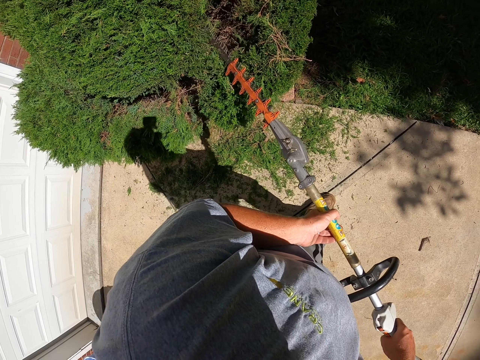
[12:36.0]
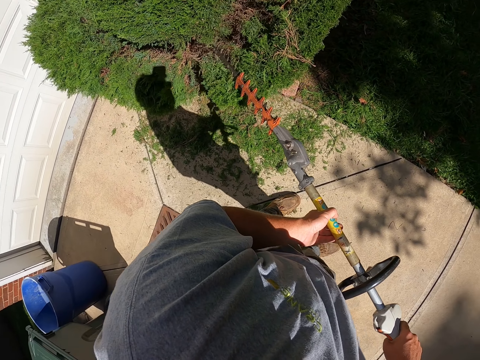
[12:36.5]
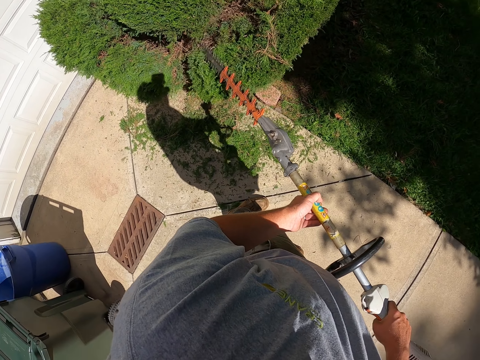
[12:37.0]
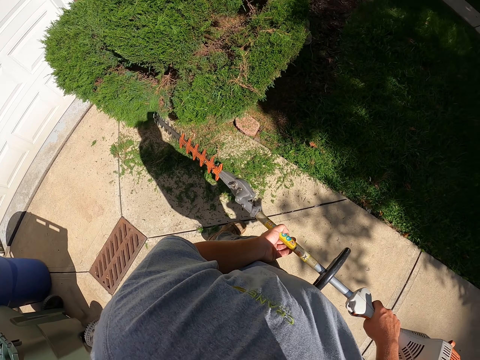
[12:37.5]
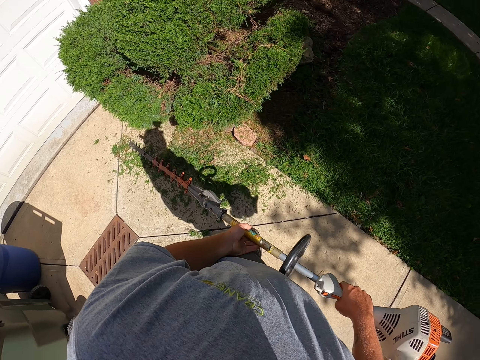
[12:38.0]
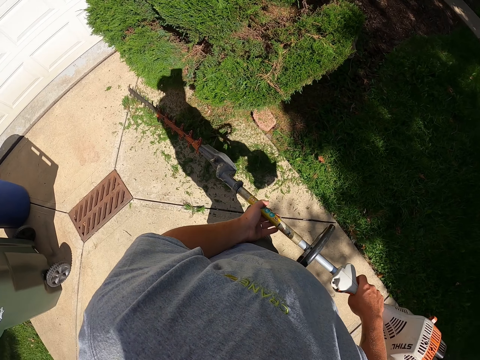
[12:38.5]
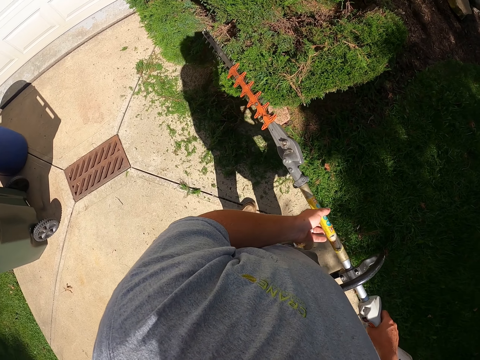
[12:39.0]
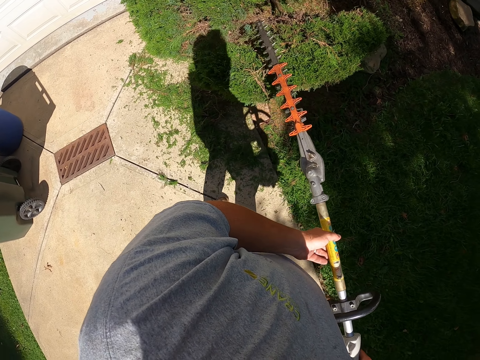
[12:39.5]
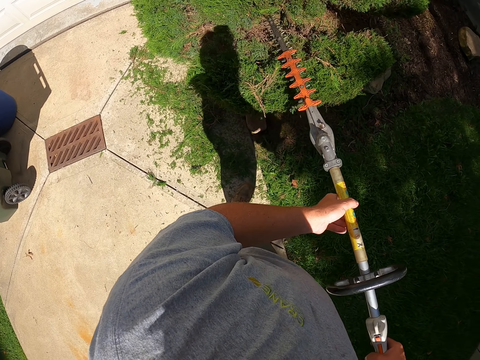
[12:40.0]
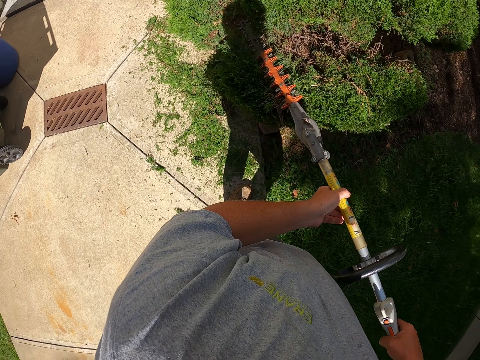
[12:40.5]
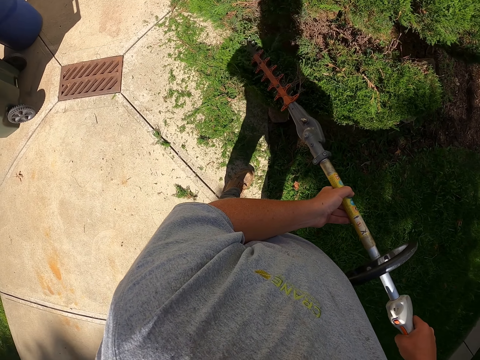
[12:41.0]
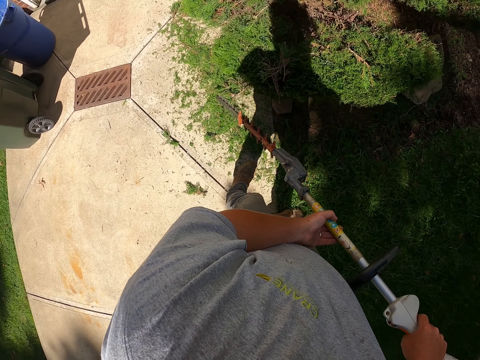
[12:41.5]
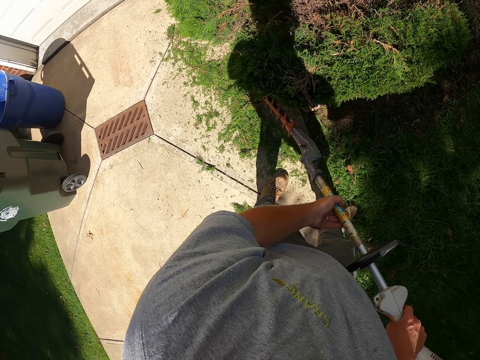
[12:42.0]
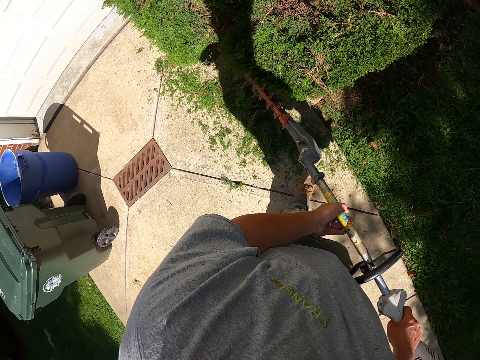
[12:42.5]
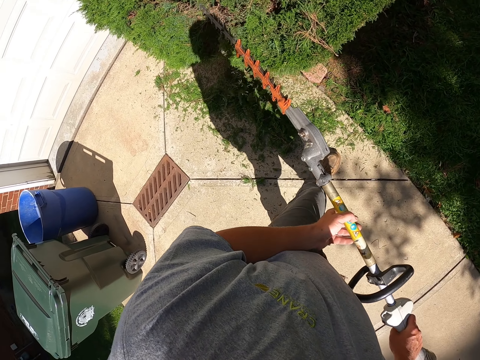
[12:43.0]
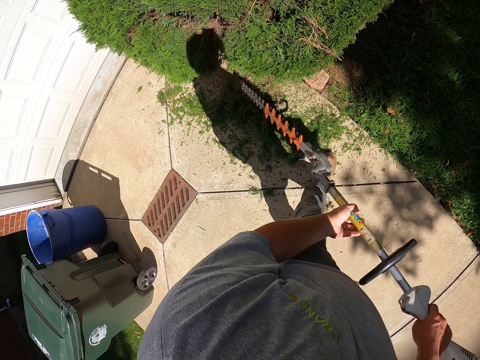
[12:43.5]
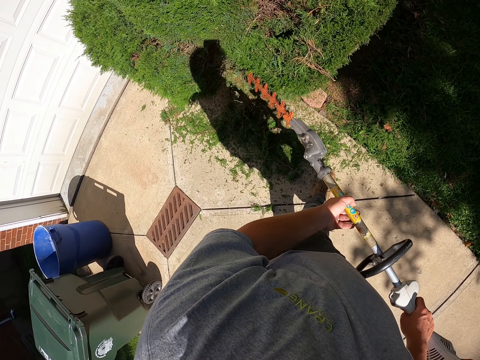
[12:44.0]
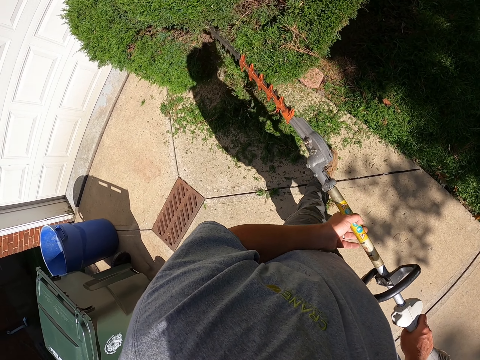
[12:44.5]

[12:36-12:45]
The camera wearer walks towards the tree. They trim the tree with the hedge trimmer.

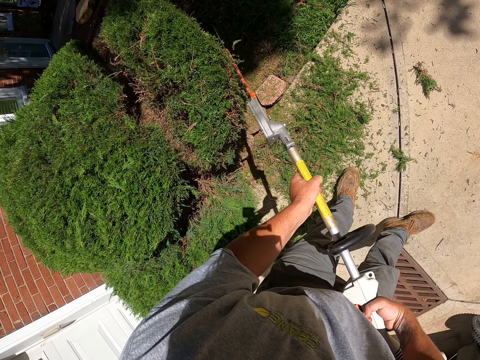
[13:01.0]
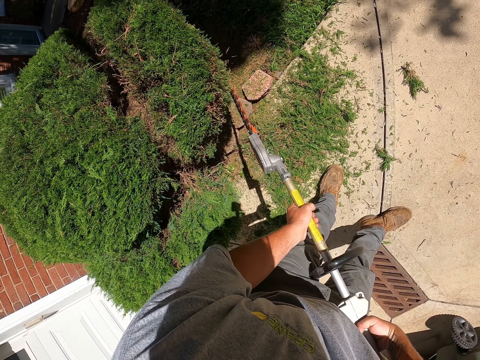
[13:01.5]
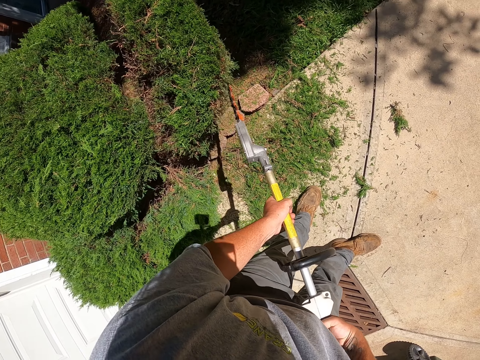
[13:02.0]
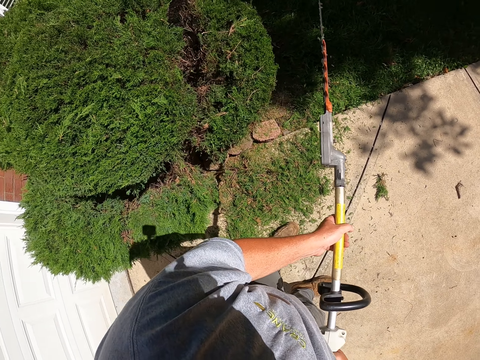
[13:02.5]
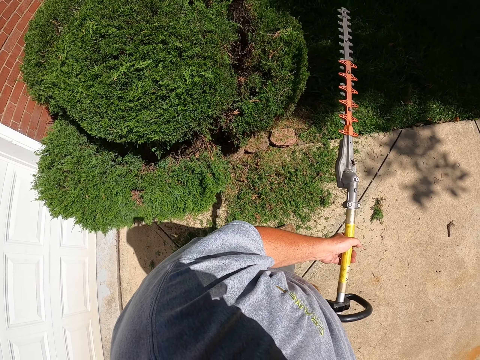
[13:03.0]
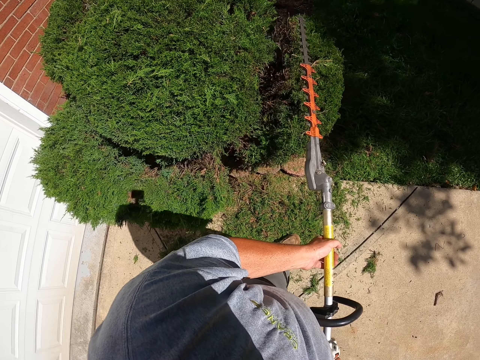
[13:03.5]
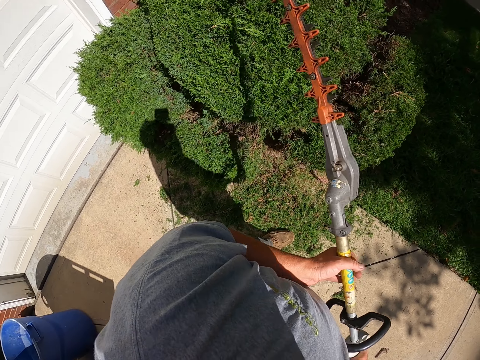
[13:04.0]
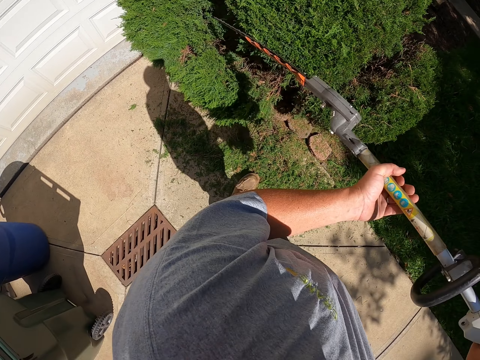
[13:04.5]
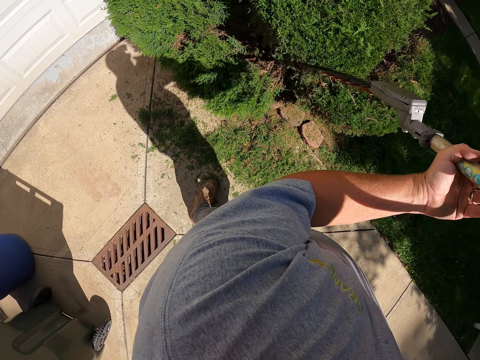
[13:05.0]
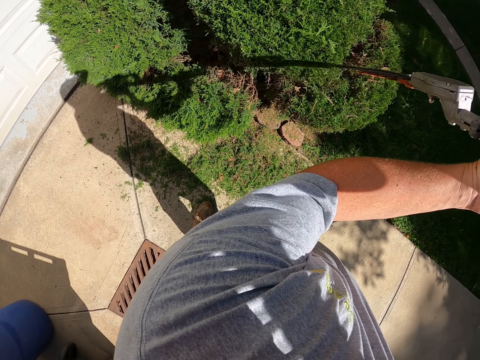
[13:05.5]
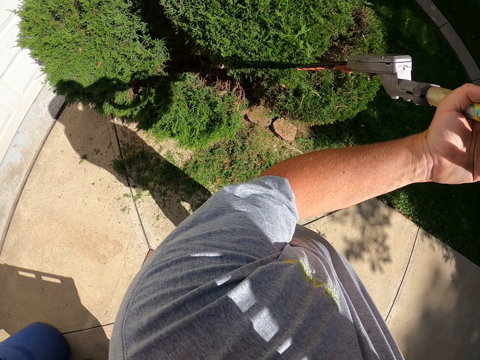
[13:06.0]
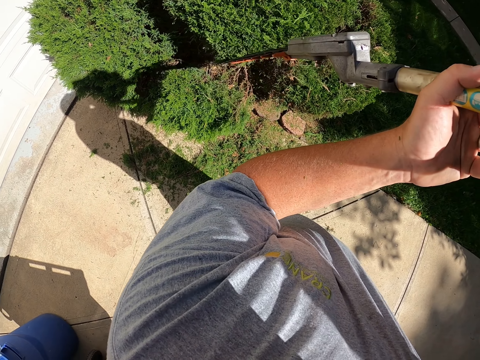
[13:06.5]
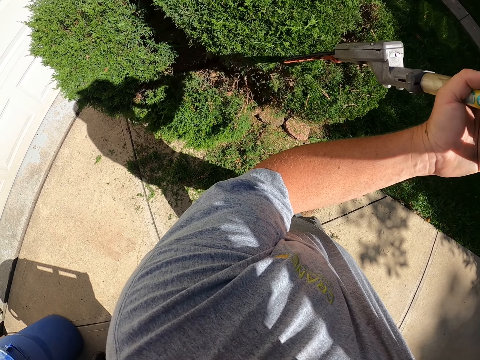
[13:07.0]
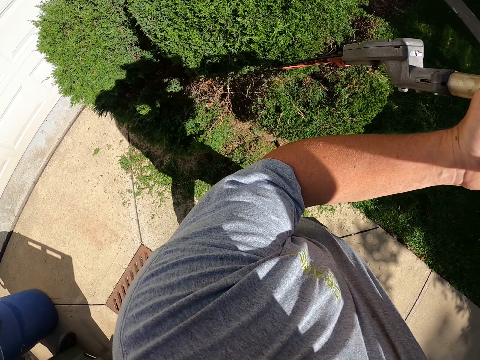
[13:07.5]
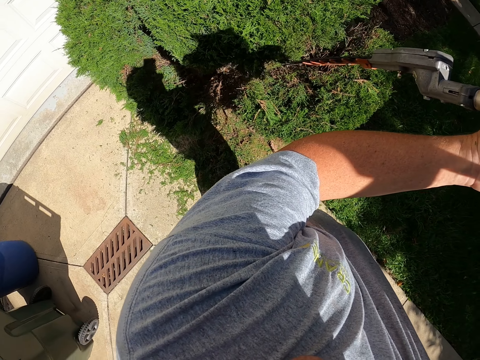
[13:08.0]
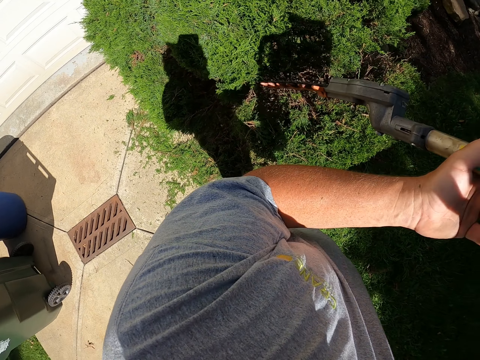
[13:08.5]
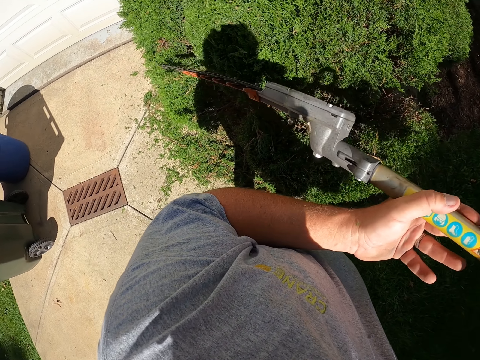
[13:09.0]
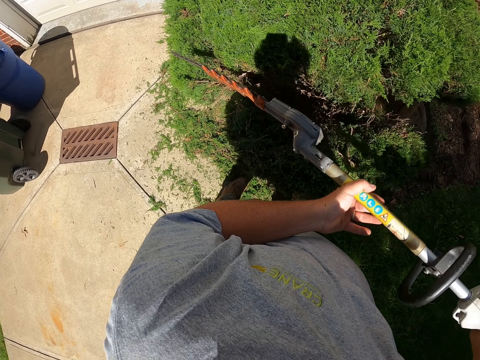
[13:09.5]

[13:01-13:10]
The camera wearer turns around. They trim the tree with the hedge trimmer.

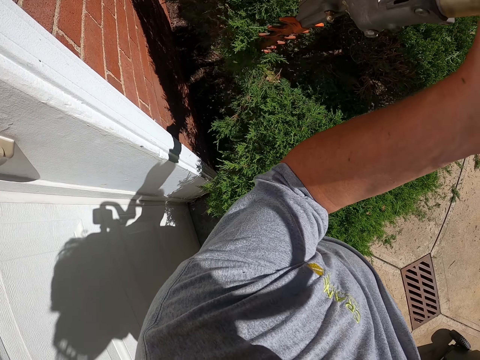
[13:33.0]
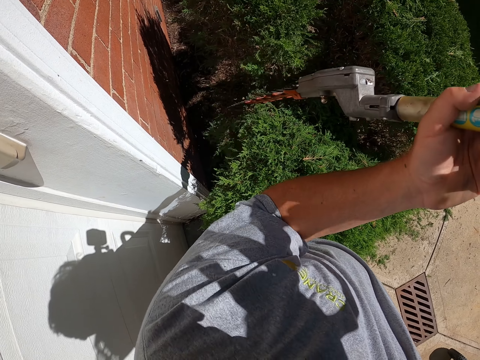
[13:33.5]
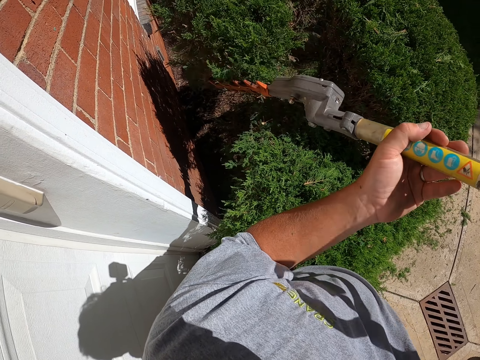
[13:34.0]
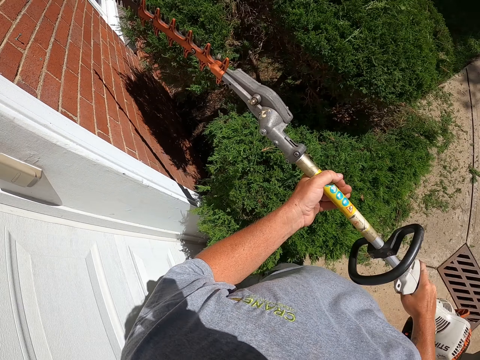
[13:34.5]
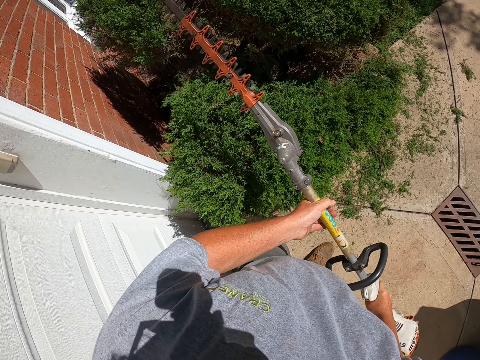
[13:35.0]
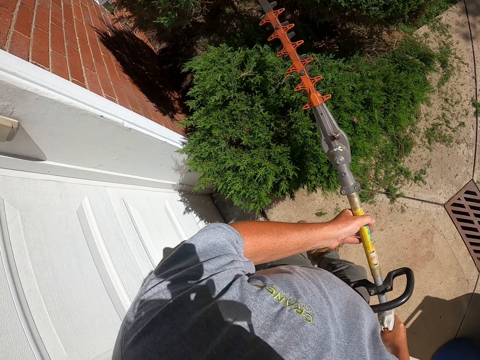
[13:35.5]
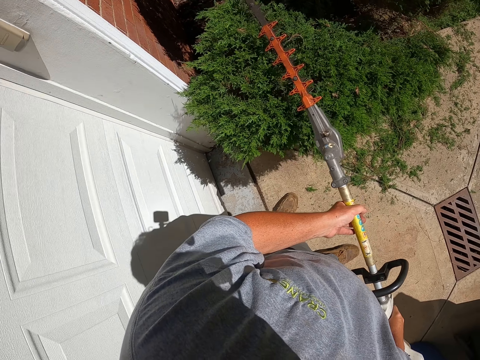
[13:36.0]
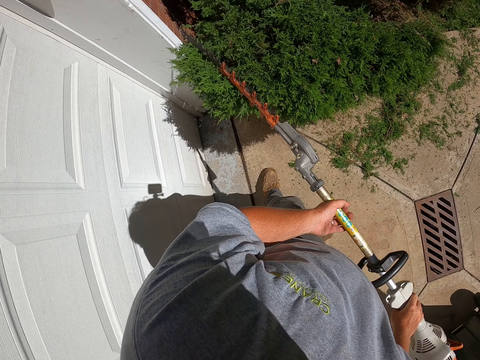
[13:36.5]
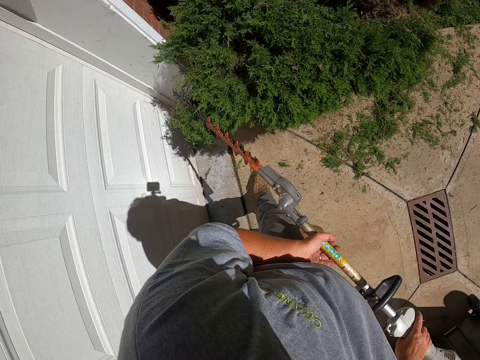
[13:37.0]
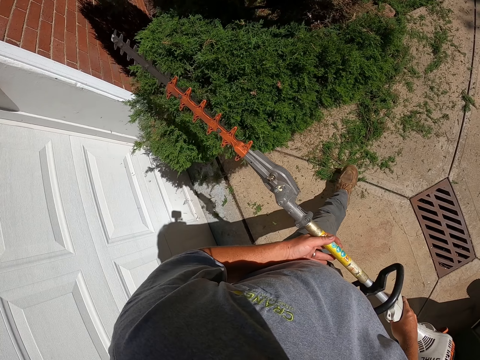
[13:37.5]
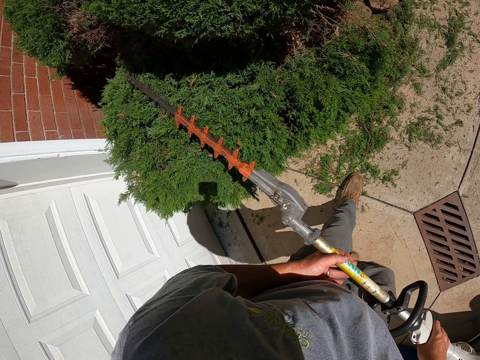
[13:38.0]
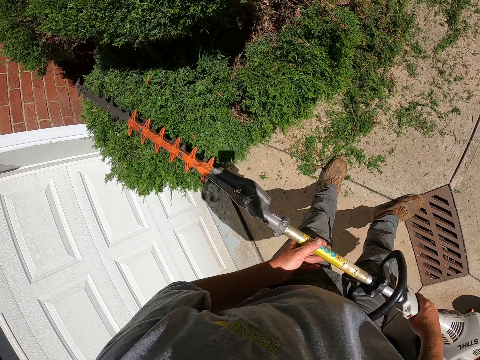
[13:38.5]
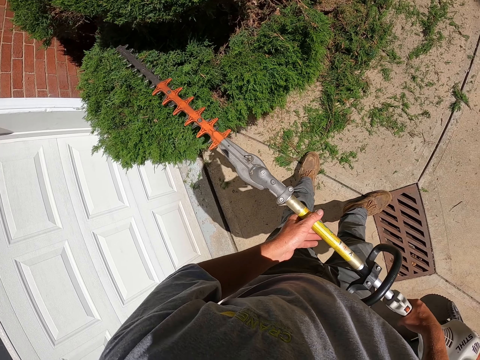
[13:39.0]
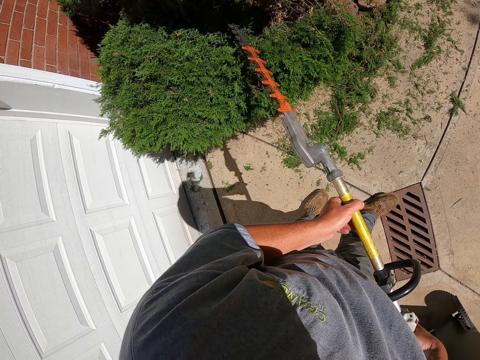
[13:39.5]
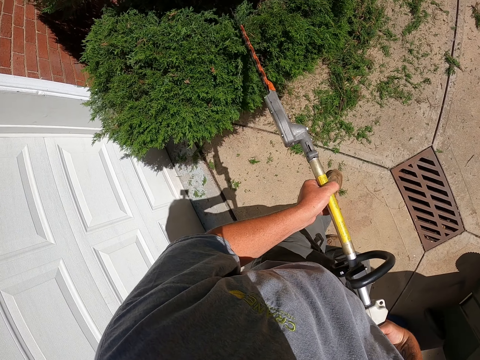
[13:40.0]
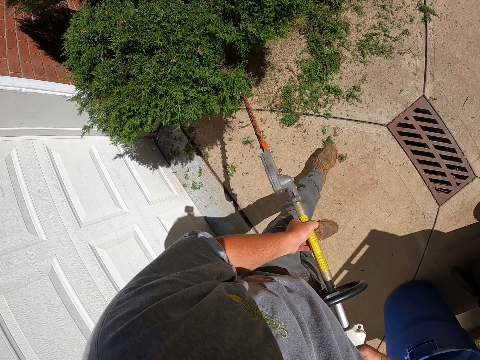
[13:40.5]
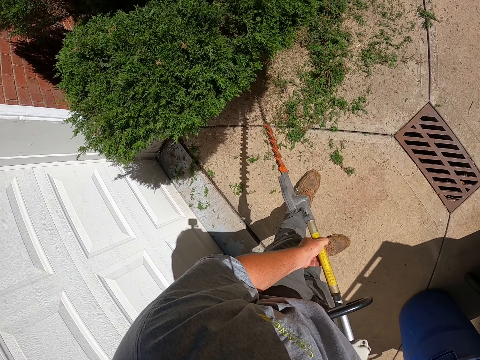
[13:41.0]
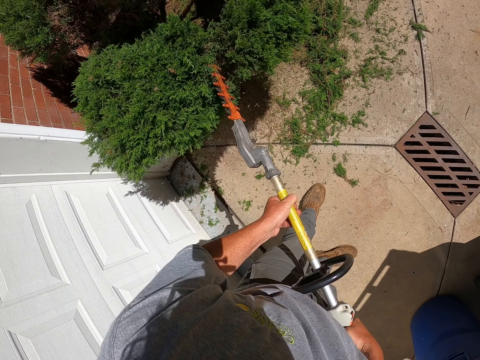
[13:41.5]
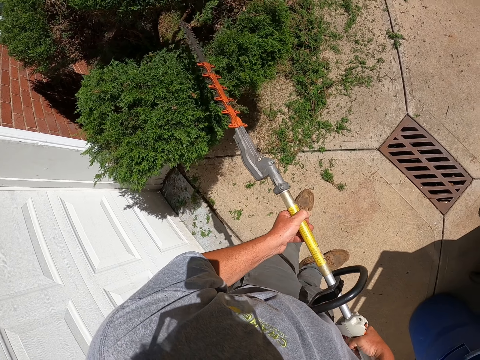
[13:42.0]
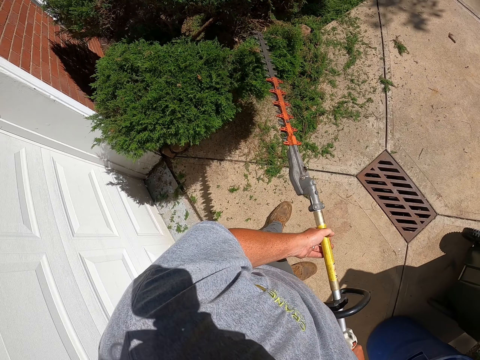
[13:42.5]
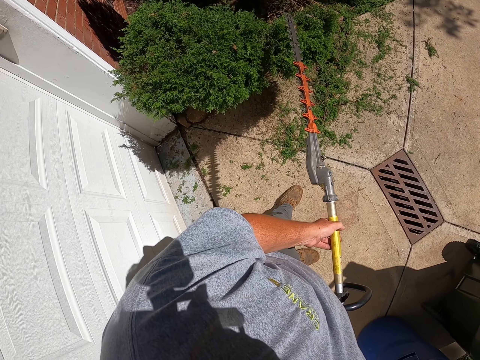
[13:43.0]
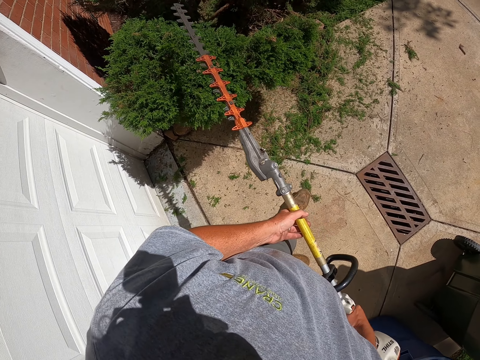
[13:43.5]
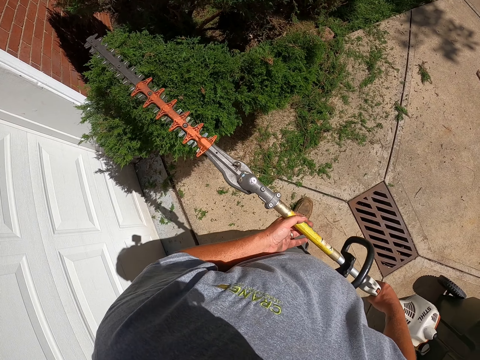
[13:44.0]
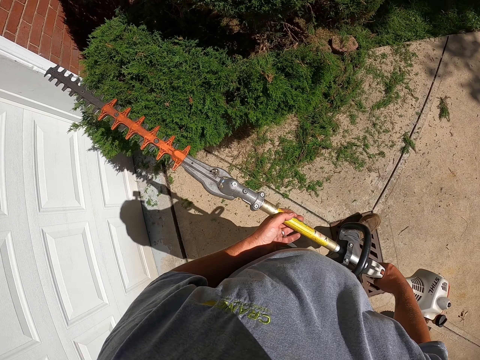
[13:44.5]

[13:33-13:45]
The camera wearer lifts the hedge trimmer. They trim the tree with the hedge trimmer. They walk at the compound. They trim the tree with the hedge trimmer. They stare at the trees. They walk towards the tree.
